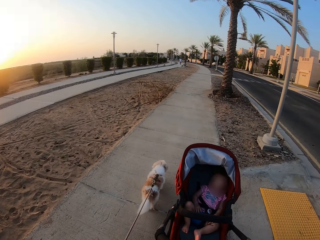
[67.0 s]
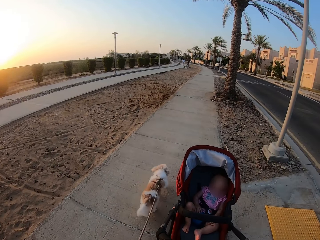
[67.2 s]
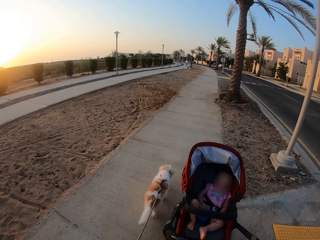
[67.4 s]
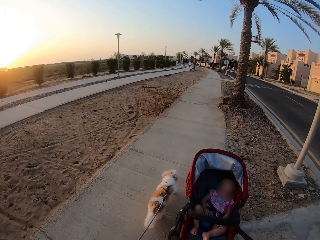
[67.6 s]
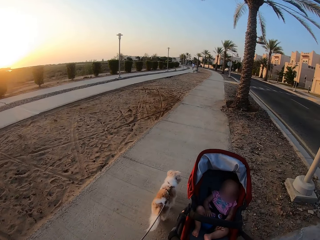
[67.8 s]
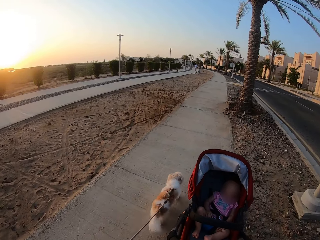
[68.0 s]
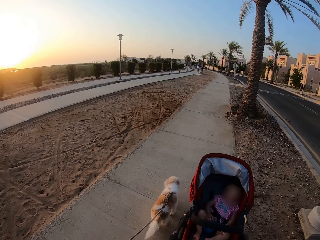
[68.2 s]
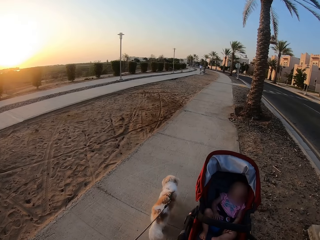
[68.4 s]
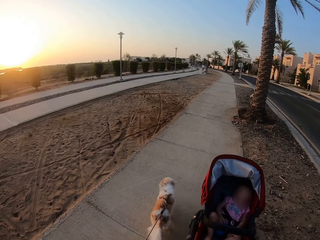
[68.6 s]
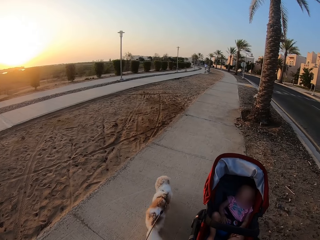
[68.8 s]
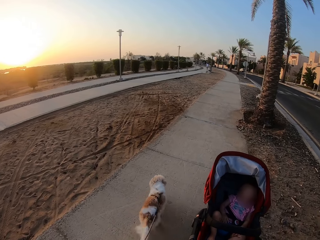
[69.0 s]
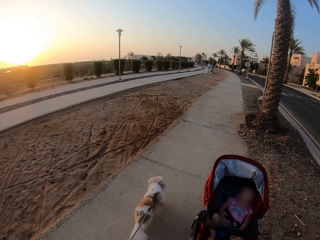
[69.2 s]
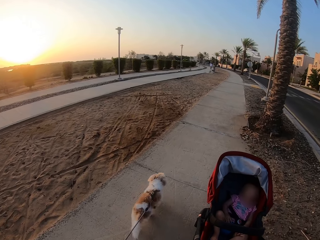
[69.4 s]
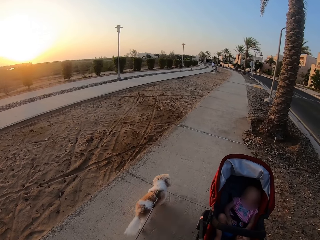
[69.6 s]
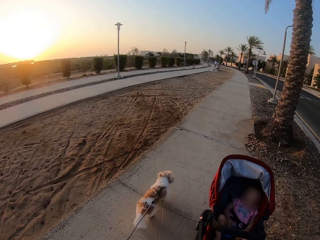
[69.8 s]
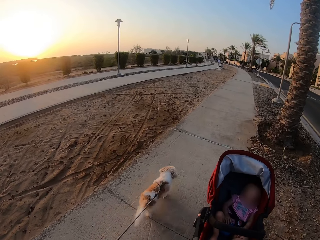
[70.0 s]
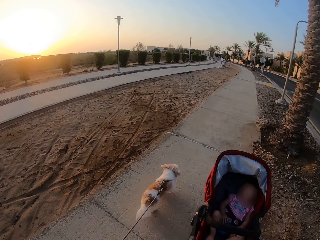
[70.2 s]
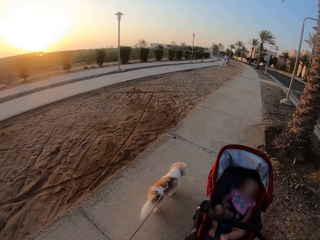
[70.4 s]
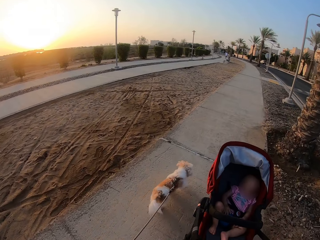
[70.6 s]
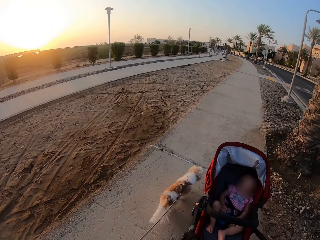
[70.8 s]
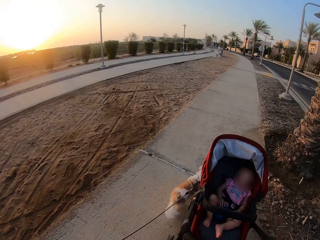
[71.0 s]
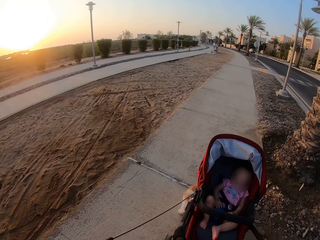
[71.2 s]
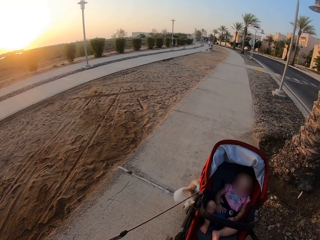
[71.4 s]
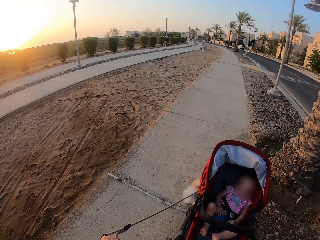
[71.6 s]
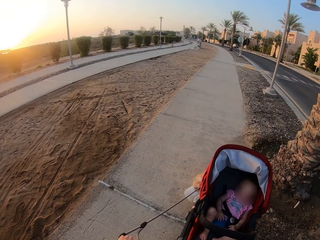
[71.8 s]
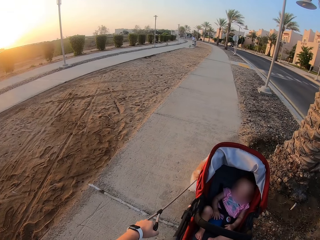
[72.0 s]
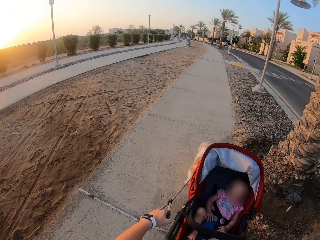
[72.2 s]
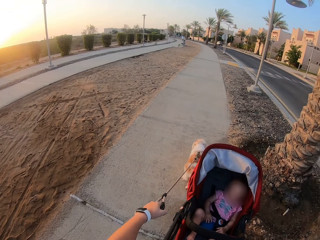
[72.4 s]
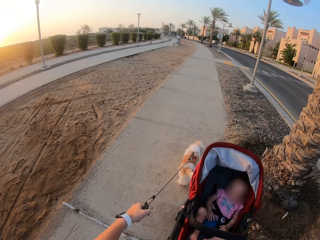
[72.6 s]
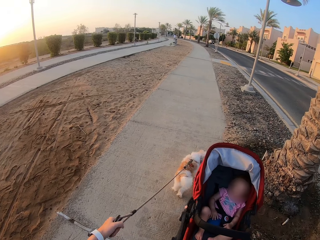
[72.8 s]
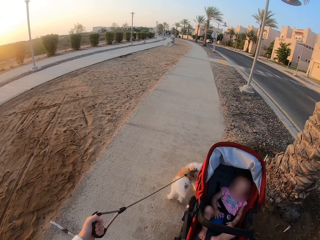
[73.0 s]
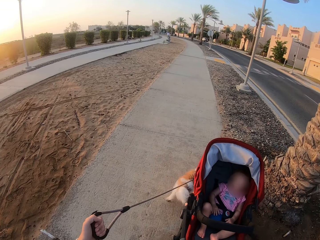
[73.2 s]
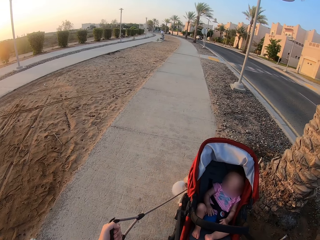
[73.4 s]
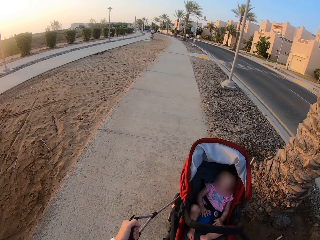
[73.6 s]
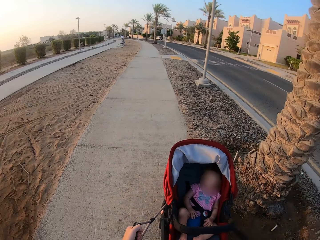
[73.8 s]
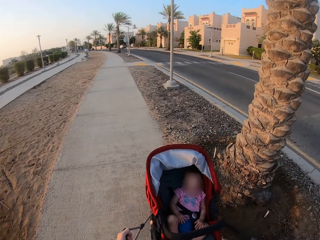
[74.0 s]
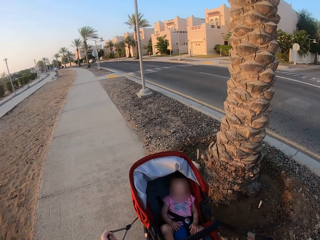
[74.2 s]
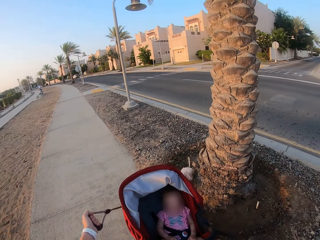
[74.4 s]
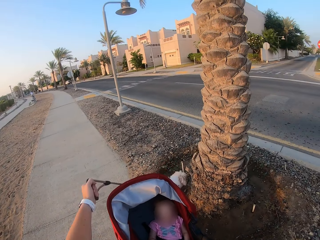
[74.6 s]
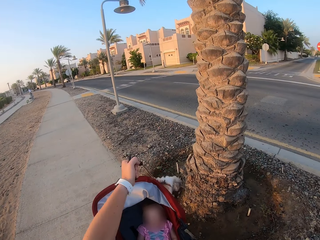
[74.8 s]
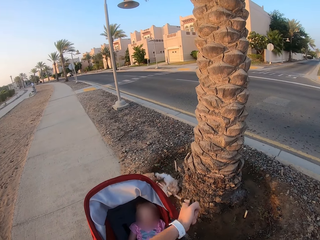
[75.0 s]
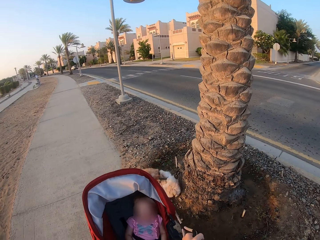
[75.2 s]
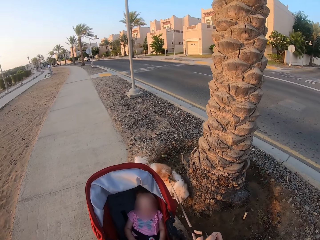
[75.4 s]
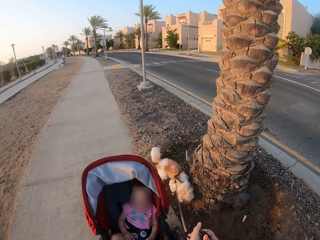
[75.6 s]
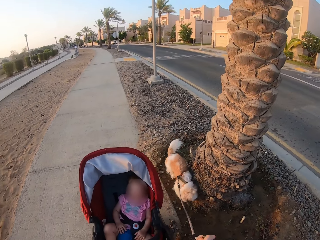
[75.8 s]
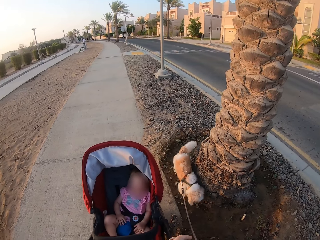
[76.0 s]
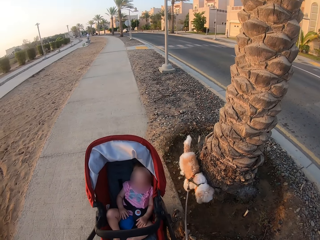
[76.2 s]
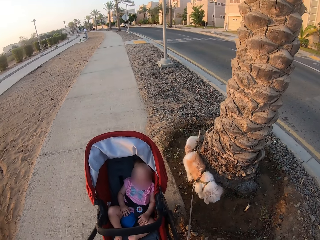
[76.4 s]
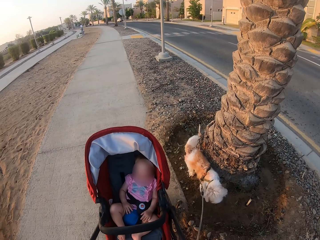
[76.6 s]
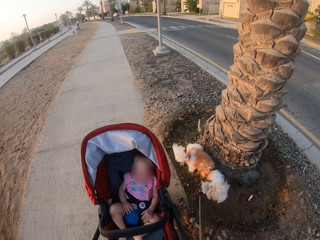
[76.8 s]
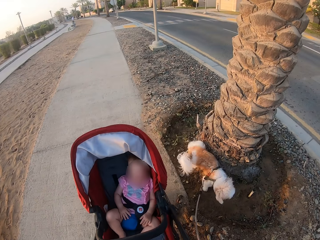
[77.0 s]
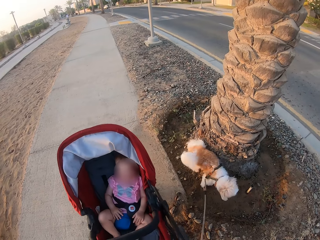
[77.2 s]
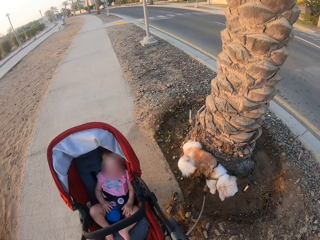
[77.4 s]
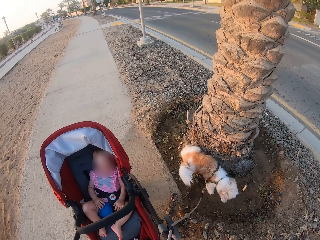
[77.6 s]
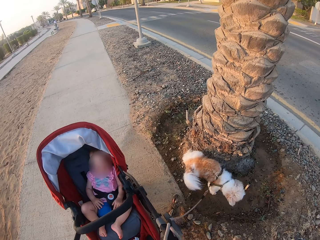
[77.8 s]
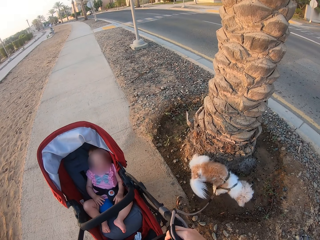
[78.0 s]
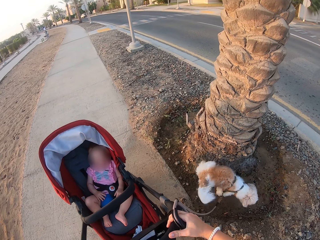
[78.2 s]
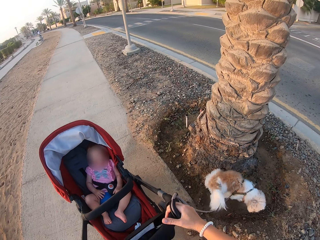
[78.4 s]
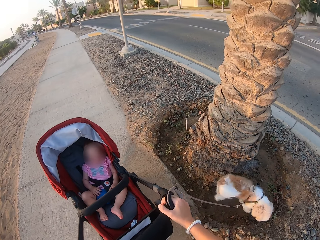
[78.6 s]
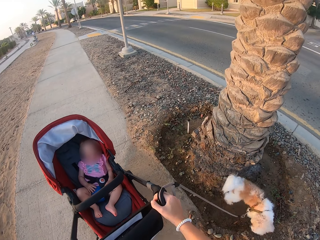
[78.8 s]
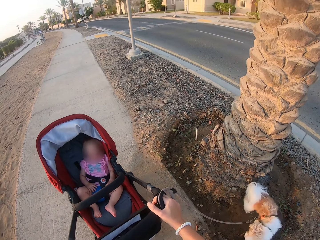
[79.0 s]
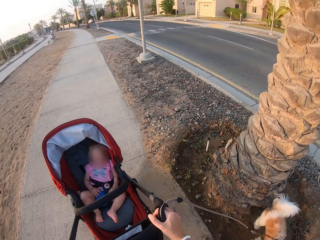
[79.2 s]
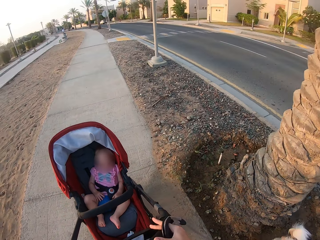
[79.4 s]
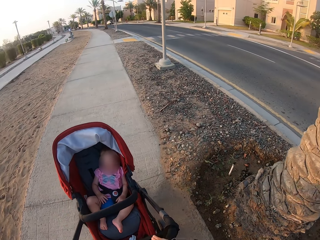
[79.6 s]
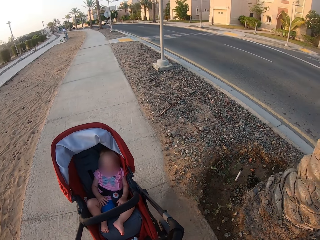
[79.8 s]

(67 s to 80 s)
The camera wearer pulls a dog with a leash. They pull the dog with the leash again. They move the leash. They stop a baby in a stroller and the dog along the pavement. They push the baby stroller.

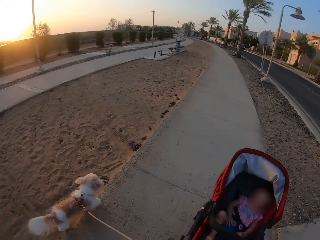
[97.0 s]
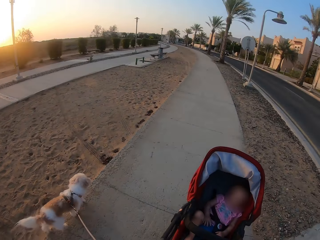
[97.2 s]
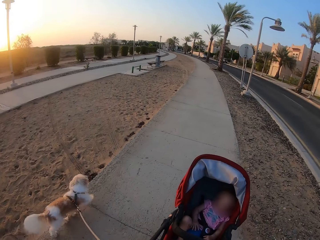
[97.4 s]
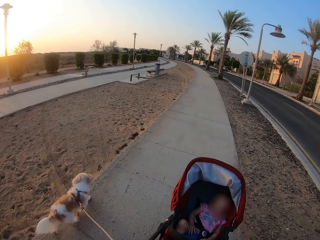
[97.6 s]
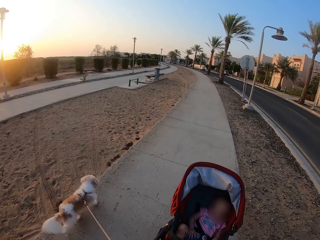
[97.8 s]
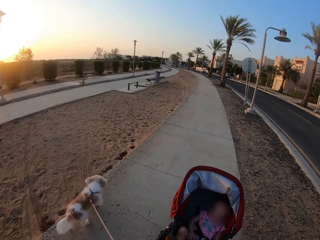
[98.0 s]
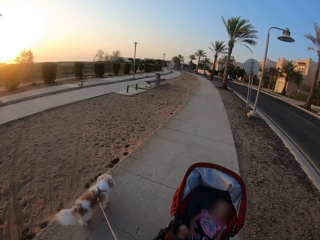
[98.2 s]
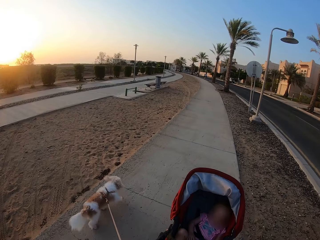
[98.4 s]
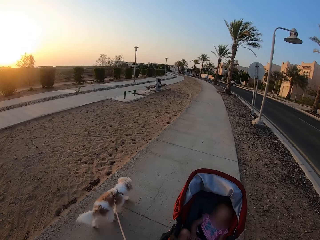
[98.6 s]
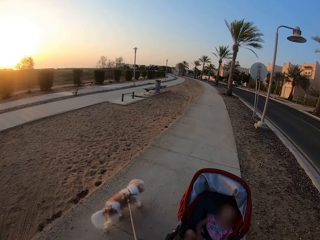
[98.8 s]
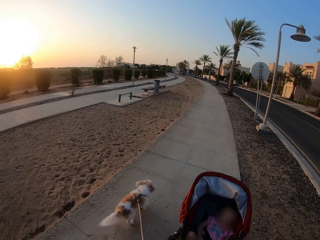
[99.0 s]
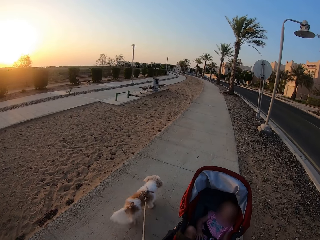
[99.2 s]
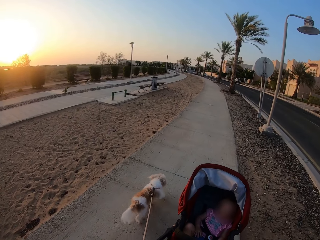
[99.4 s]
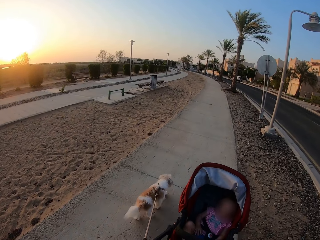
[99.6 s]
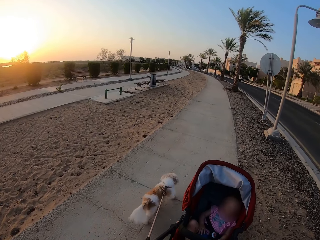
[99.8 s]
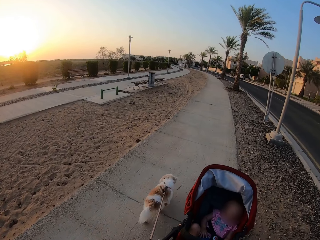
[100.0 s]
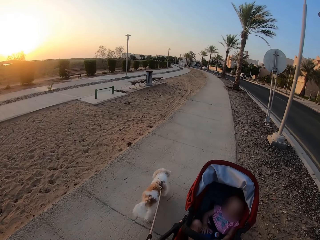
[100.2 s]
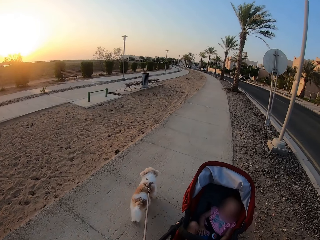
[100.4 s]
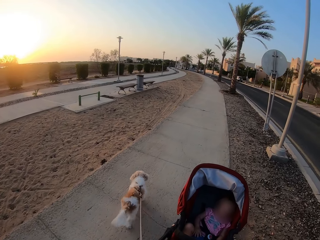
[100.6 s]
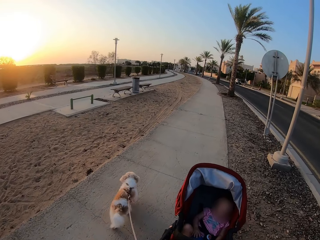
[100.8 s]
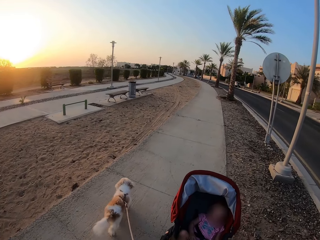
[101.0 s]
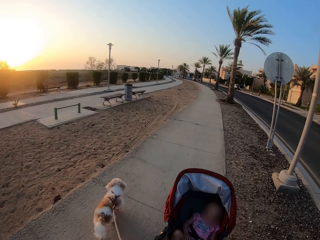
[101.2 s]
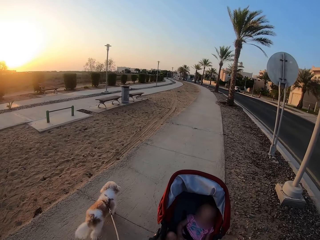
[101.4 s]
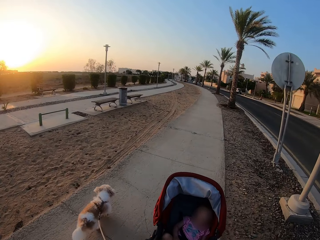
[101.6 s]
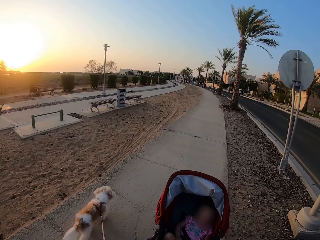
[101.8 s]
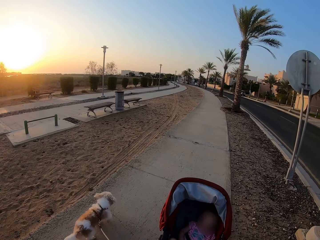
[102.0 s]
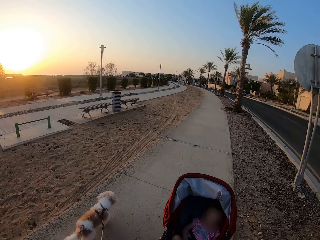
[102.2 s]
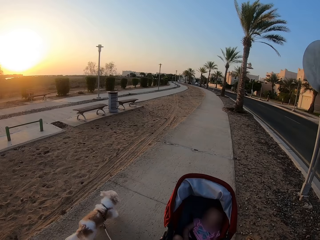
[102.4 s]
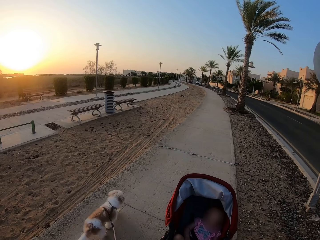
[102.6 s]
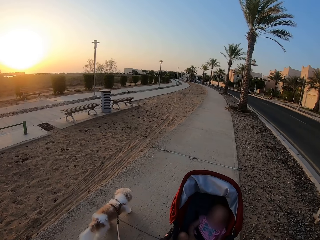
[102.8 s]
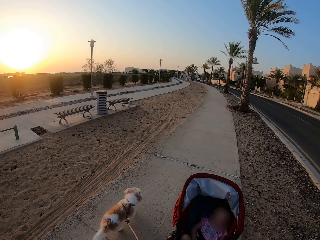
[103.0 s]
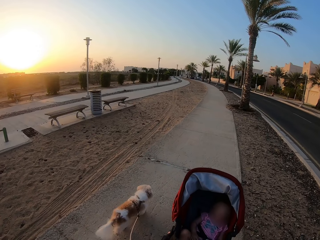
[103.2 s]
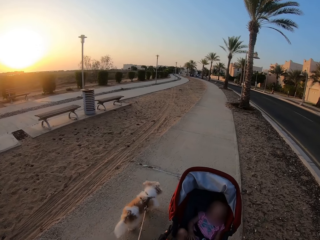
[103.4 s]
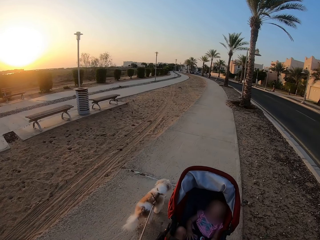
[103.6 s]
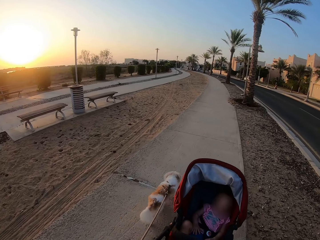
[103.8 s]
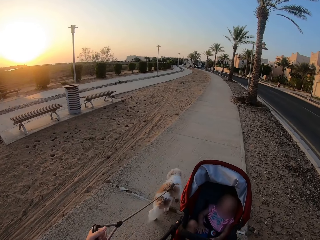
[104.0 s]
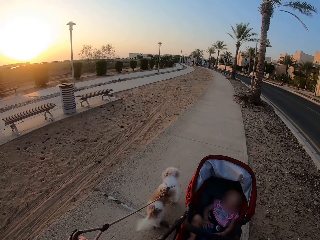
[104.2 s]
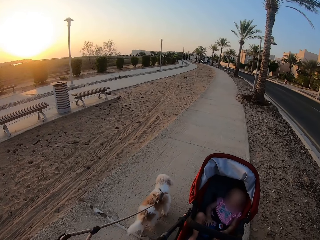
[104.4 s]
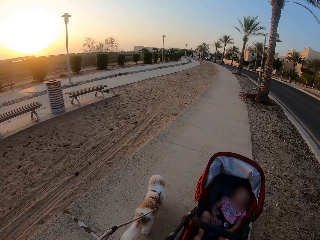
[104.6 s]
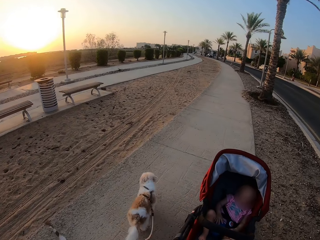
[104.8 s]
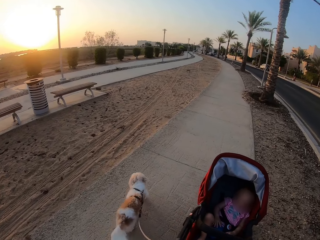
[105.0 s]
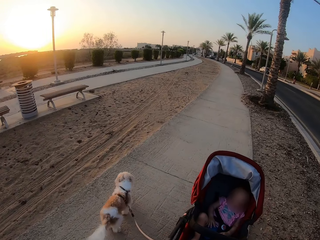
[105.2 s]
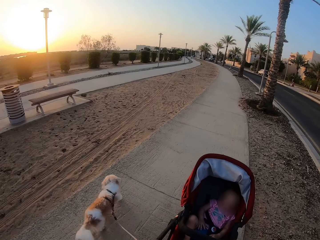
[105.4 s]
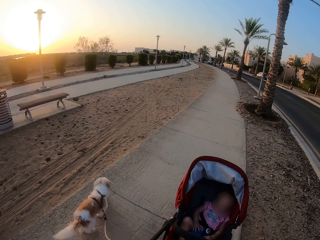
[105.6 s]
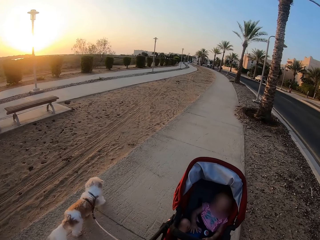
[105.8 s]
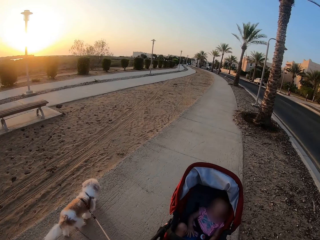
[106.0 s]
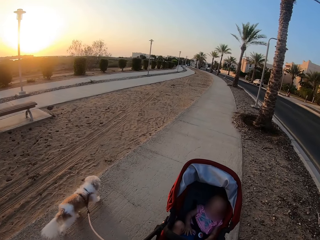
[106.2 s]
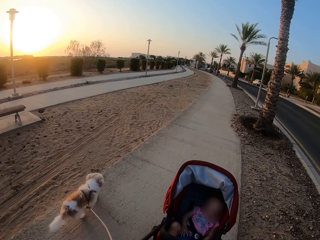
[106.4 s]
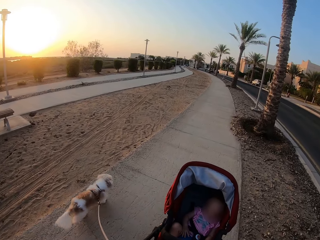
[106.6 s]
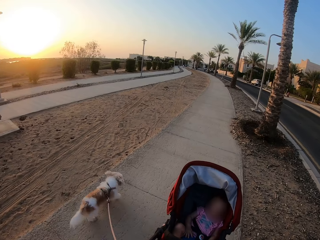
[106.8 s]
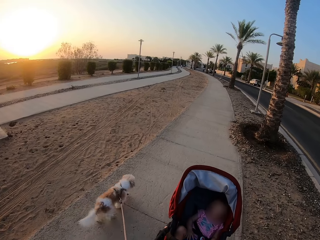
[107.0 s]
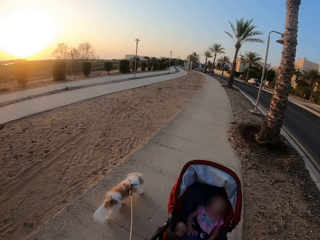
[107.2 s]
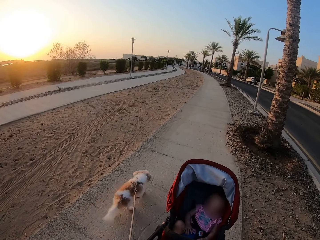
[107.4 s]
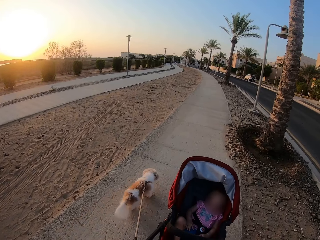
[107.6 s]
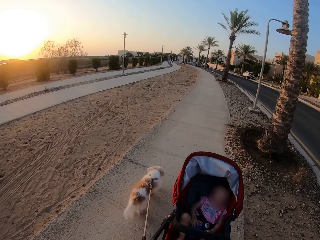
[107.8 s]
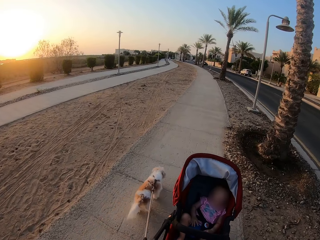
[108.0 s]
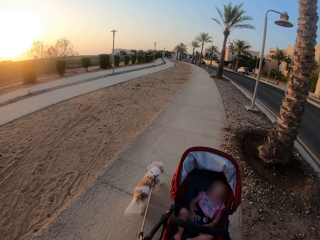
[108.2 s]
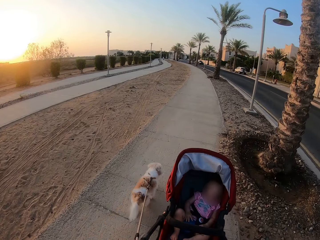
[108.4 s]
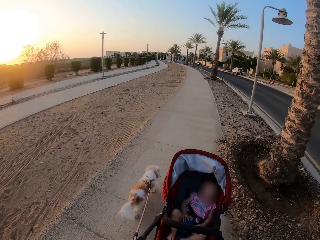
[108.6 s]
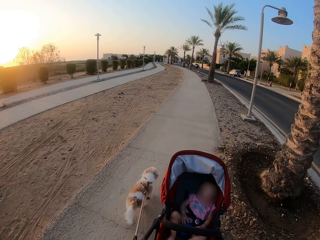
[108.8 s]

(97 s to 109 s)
The camera wearer walks with a baby in a baby stroller and a dog with a leash along the pavement. They pull the dog with the leash.
